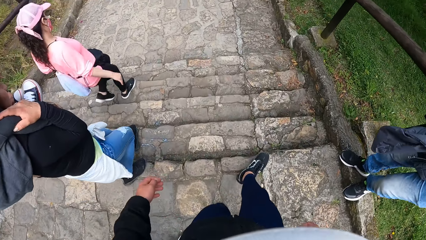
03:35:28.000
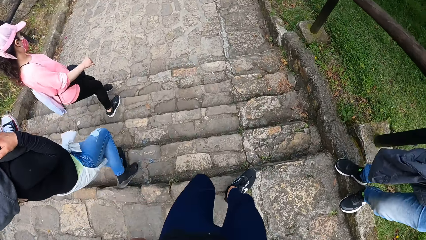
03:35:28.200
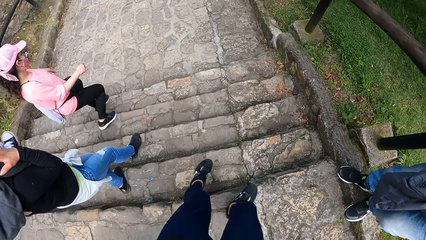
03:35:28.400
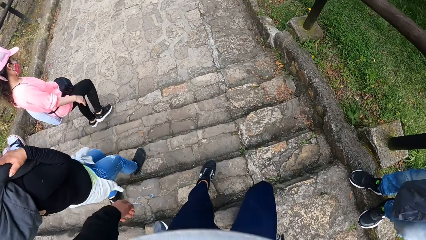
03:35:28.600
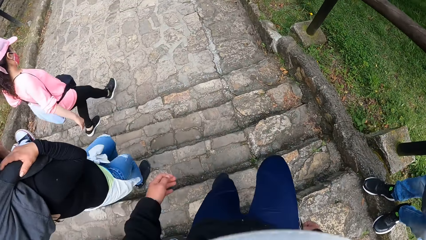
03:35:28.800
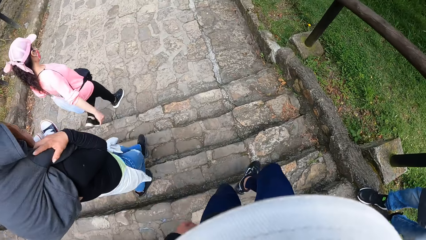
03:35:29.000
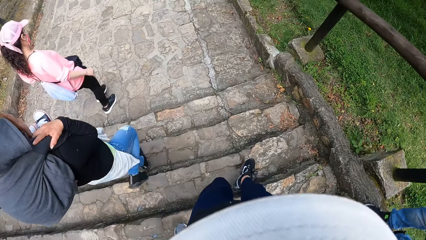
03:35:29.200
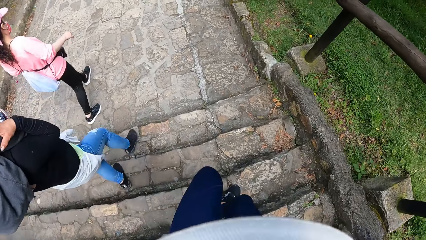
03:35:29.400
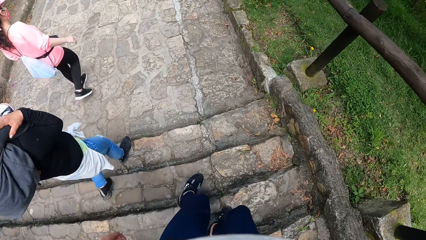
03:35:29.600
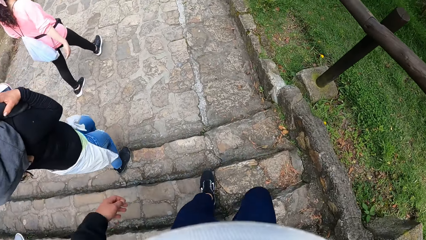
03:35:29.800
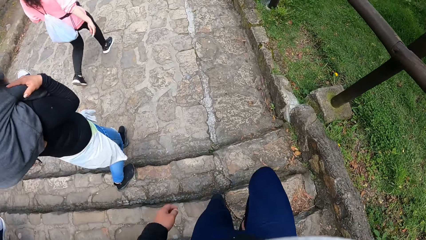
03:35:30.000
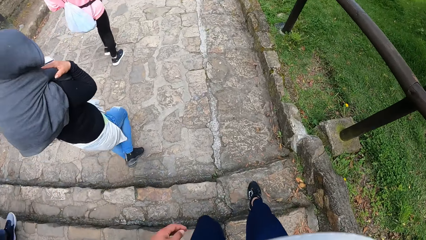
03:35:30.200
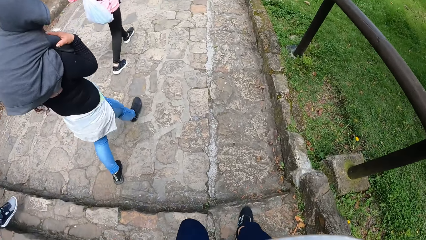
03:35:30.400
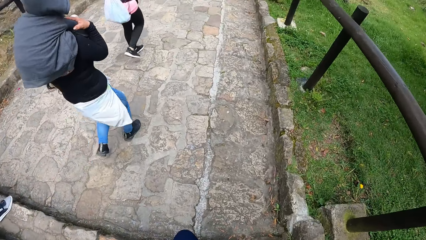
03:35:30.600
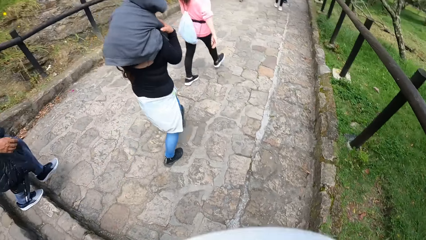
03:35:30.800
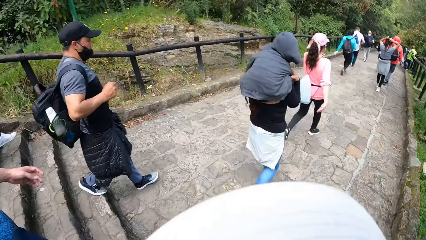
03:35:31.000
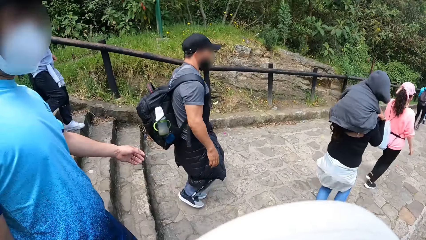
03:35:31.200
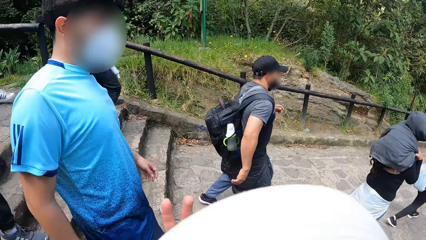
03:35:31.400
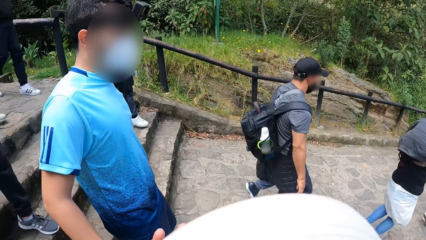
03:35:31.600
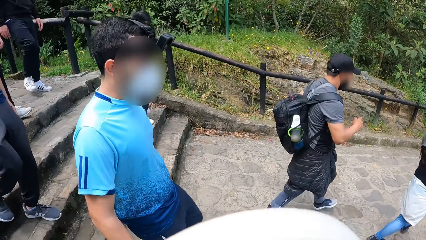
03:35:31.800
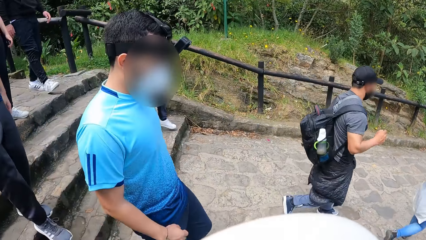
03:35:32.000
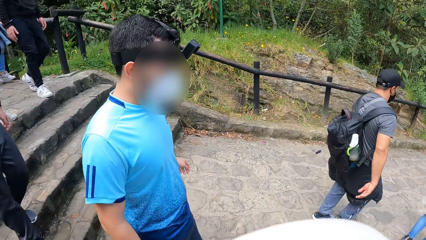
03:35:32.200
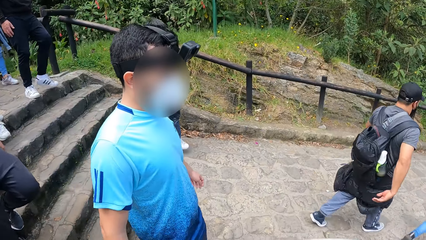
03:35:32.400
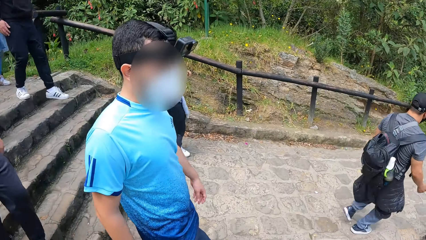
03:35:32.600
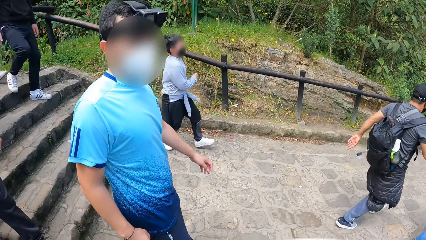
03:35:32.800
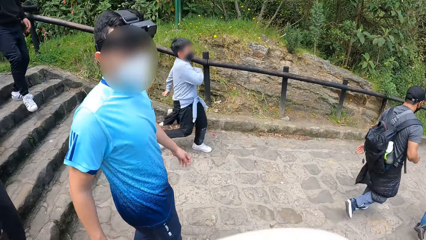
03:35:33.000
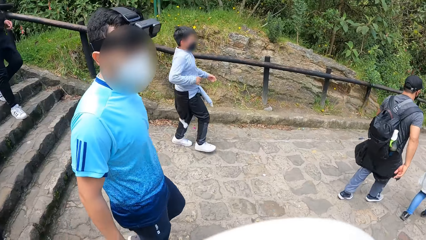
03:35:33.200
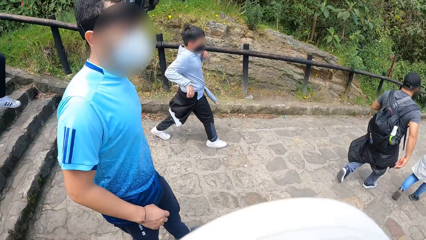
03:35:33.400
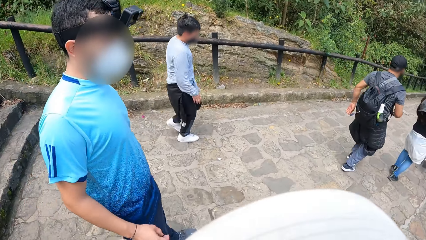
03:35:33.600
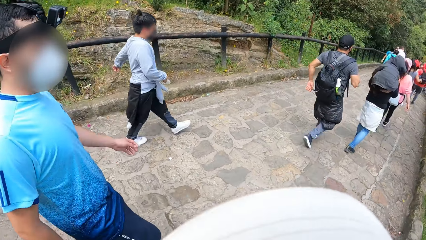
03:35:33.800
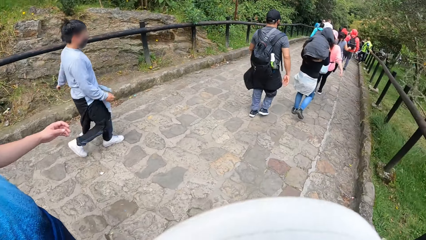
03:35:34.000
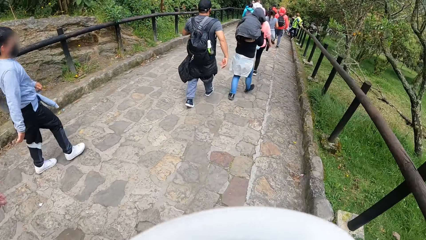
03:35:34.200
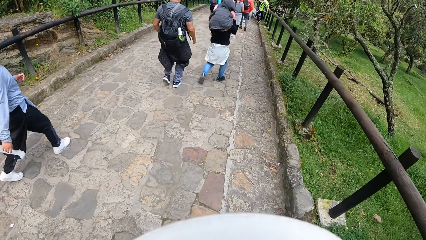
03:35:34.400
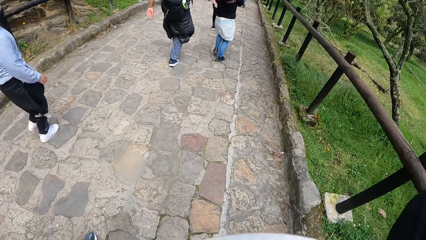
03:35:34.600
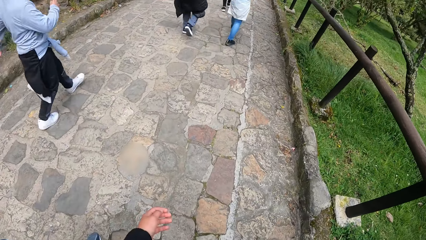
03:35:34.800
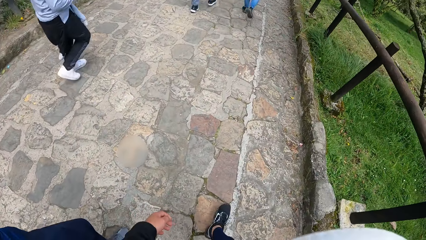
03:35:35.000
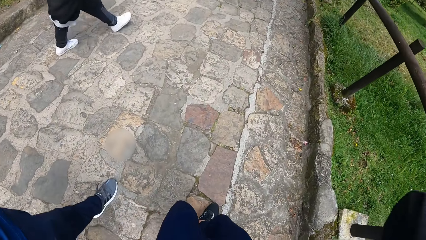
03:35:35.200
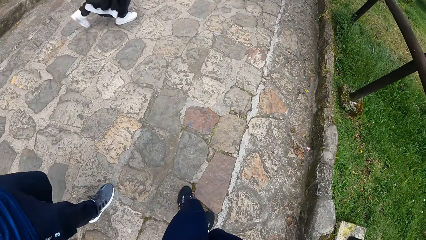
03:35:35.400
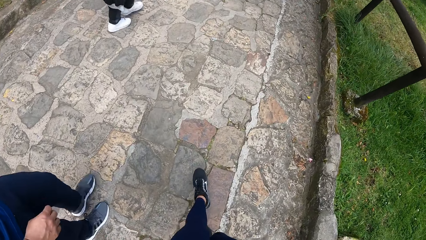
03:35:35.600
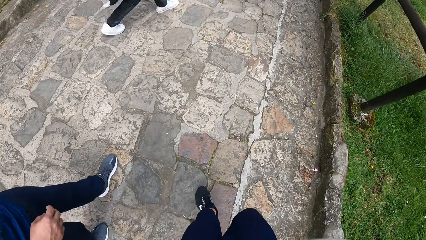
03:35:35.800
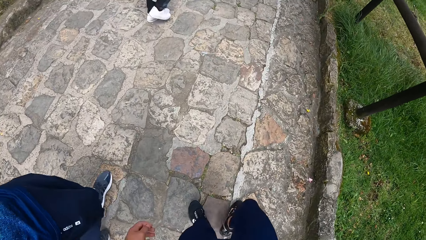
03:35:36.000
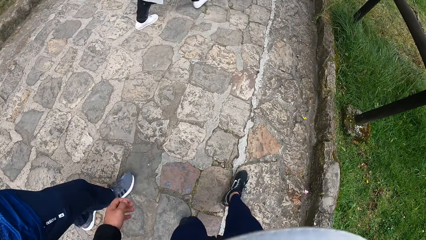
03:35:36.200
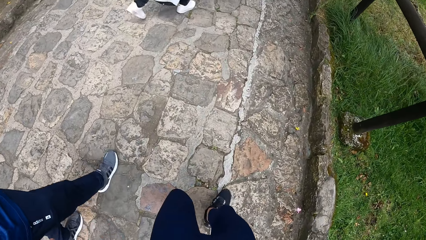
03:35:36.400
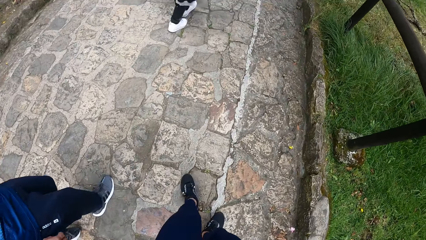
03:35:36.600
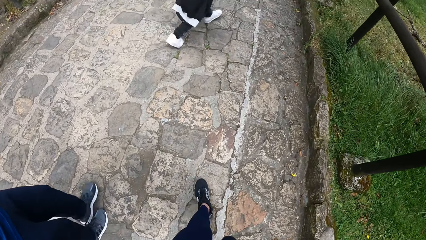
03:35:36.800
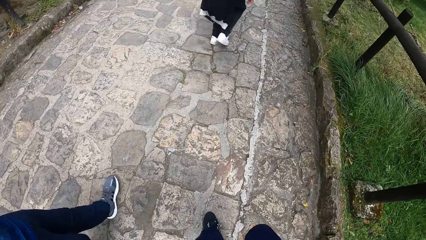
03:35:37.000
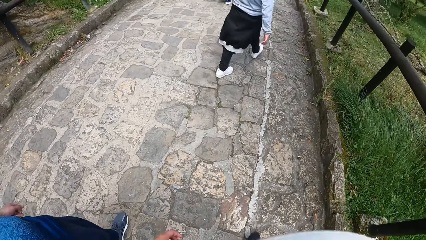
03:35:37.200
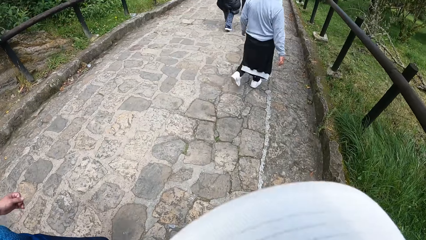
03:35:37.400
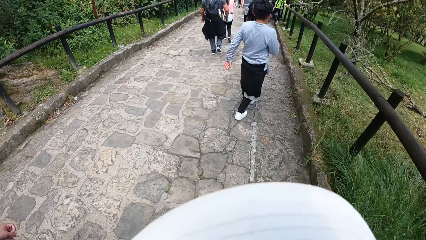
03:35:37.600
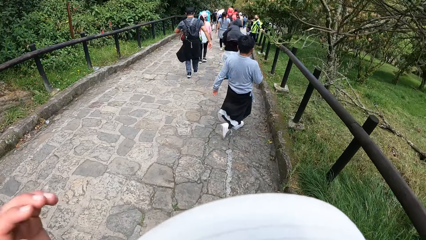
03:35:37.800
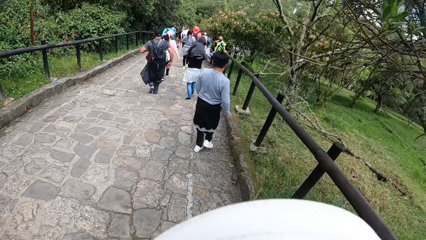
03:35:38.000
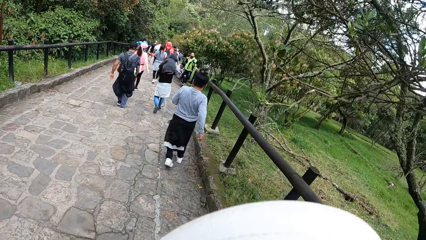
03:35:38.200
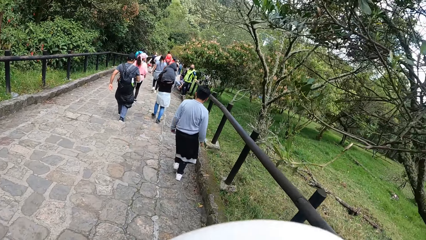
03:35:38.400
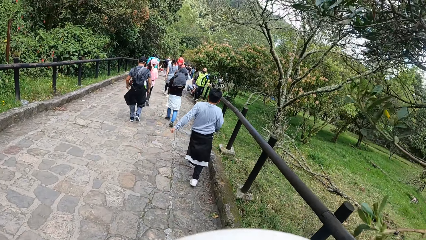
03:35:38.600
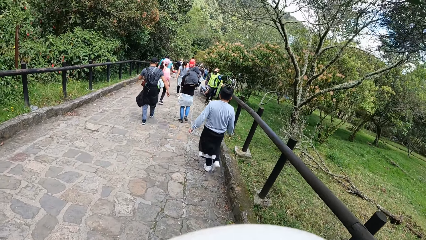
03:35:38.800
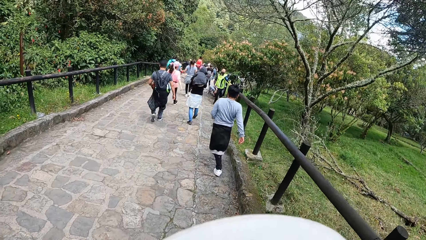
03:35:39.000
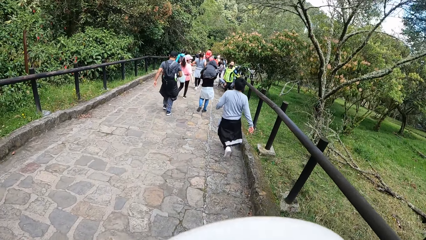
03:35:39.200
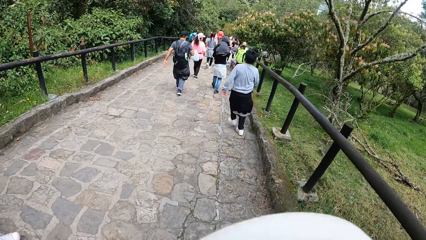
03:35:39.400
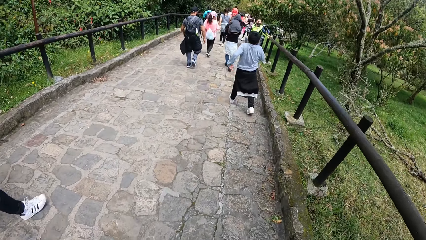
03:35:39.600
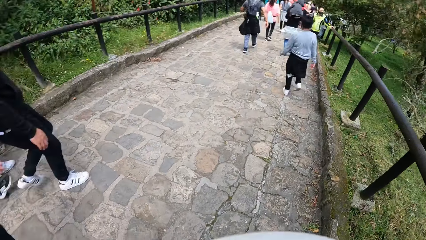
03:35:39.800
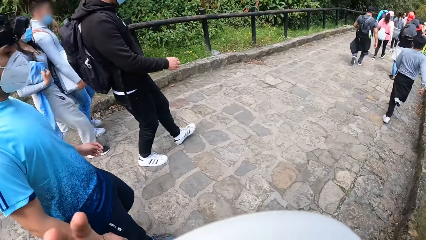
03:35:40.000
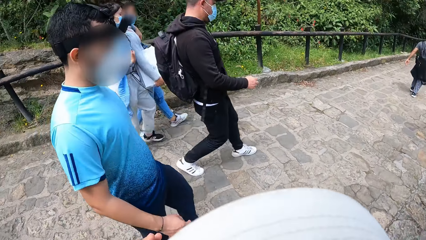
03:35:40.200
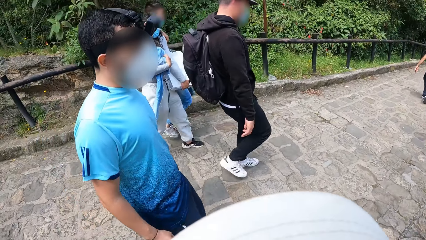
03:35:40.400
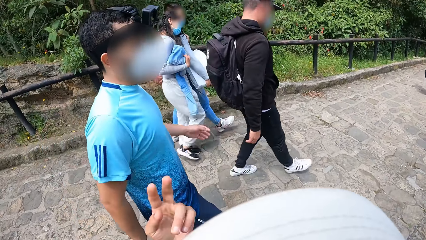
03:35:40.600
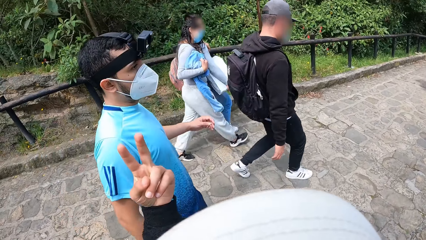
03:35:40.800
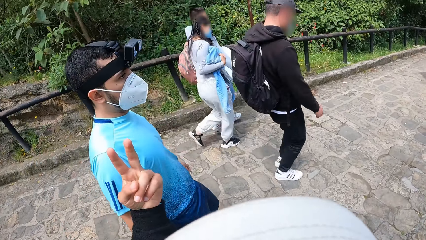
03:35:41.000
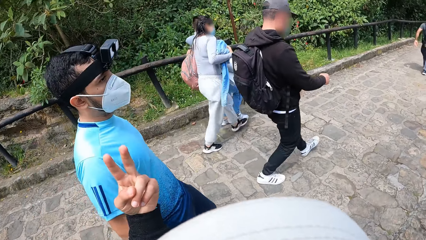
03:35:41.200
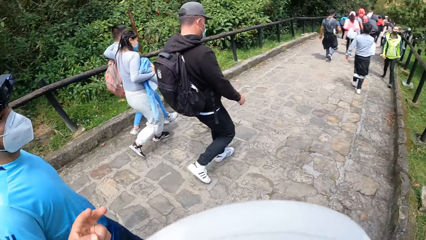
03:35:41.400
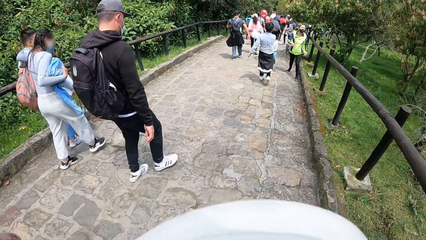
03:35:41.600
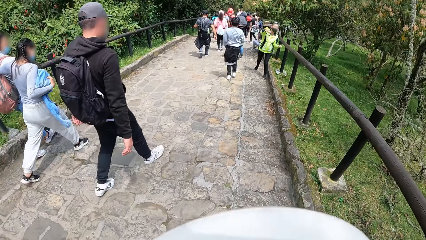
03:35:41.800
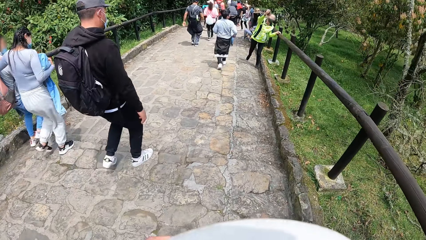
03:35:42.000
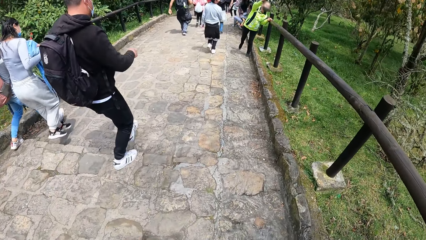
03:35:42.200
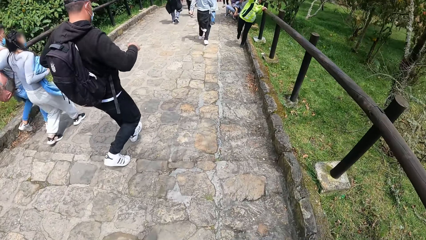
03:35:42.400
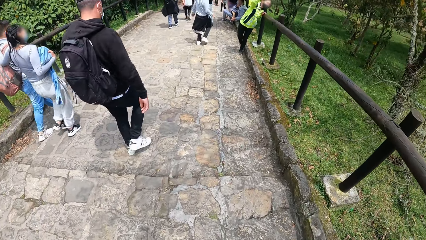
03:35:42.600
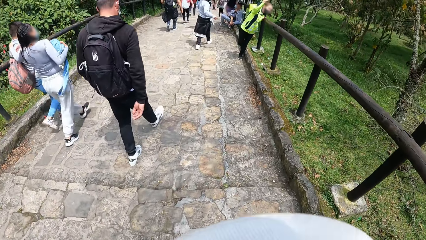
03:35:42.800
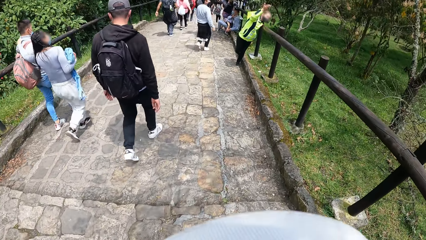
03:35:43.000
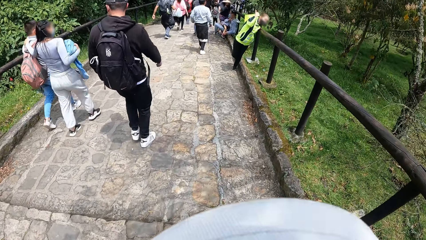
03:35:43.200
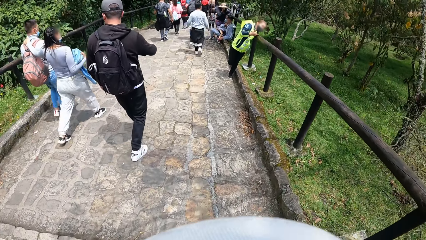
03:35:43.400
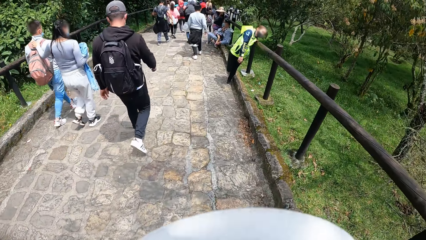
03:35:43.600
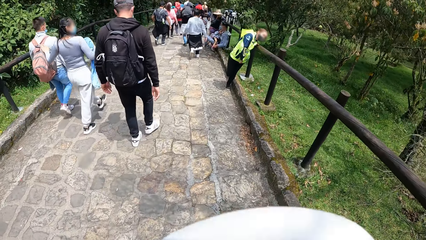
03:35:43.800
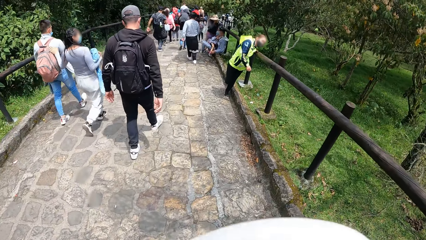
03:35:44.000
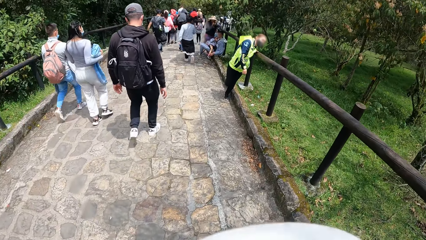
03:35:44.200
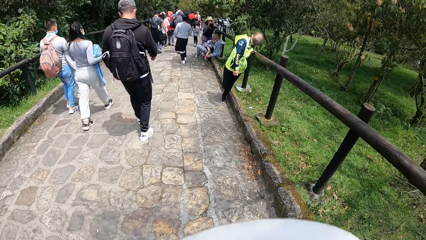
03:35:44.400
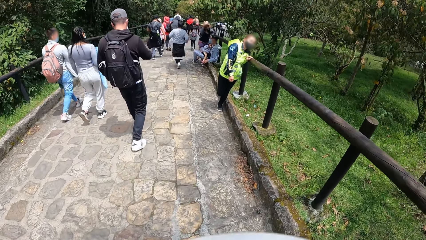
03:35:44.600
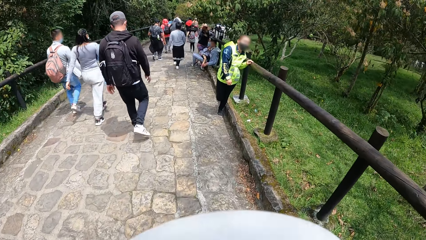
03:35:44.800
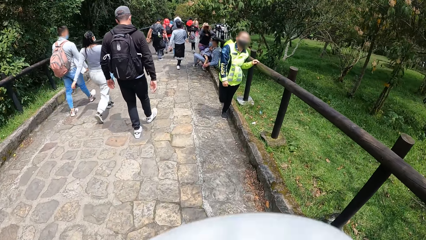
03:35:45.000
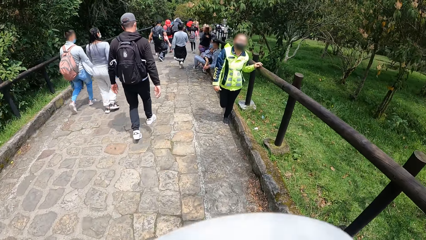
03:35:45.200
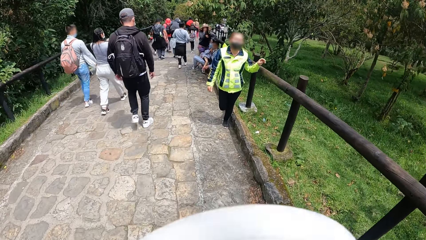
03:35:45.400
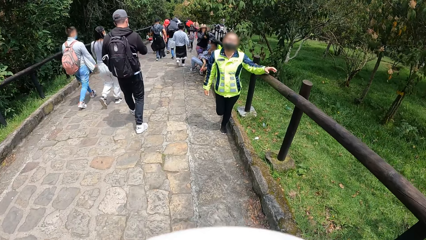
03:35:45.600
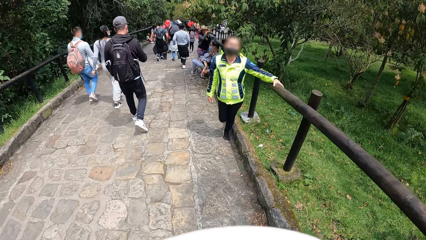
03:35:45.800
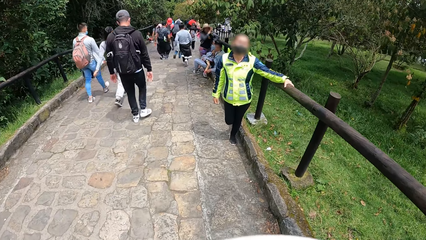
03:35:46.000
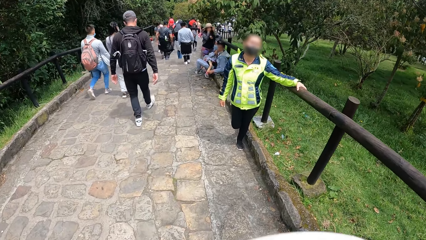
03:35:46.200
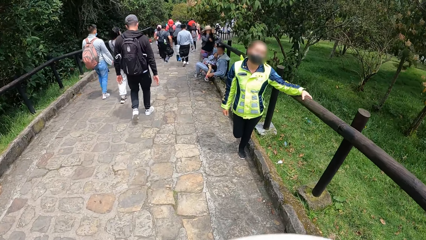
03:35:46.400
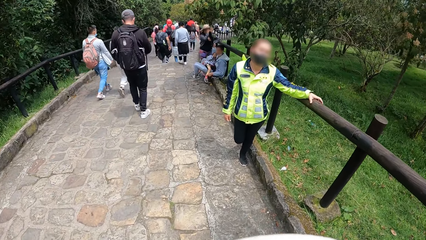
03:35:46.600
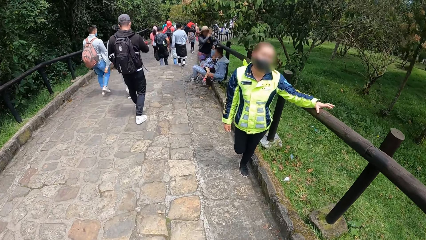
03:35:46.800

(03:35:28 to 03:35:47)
The camera wearer turns his head. He turns his head again. He makes a gesture with his left hand.
